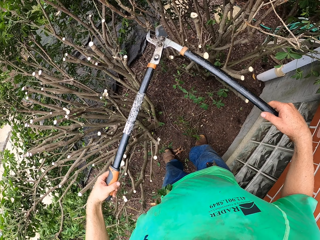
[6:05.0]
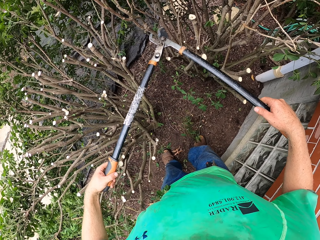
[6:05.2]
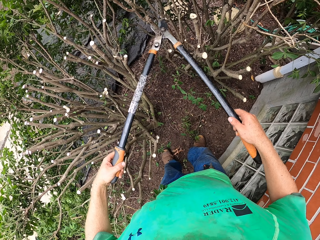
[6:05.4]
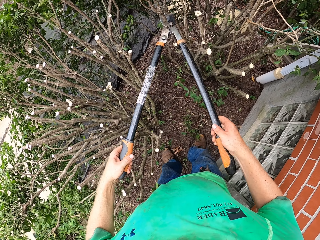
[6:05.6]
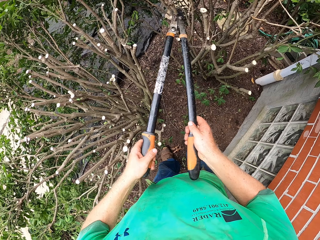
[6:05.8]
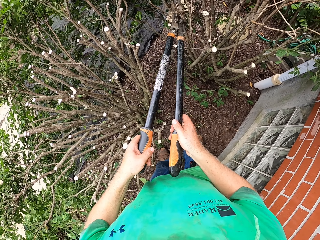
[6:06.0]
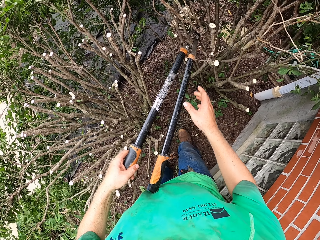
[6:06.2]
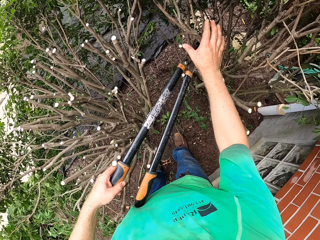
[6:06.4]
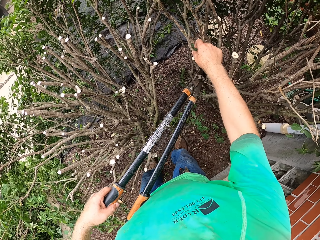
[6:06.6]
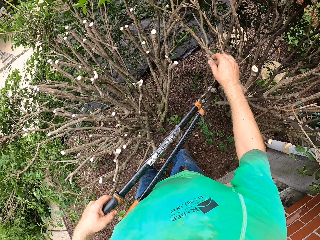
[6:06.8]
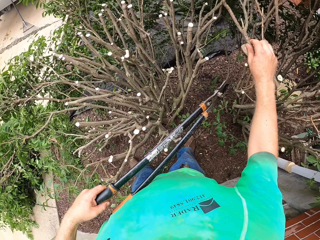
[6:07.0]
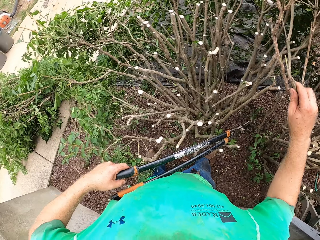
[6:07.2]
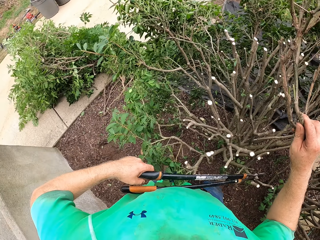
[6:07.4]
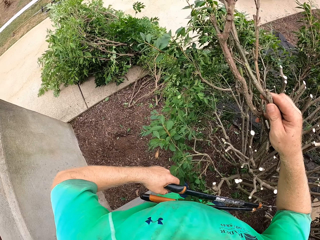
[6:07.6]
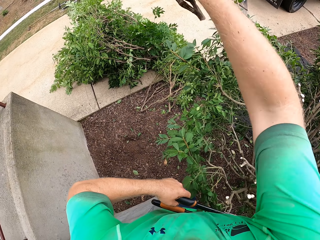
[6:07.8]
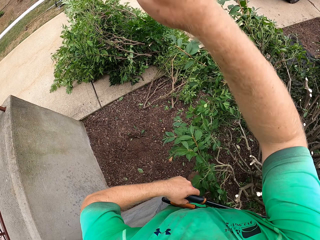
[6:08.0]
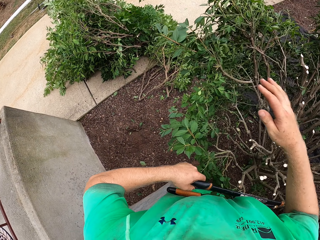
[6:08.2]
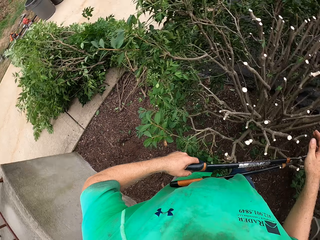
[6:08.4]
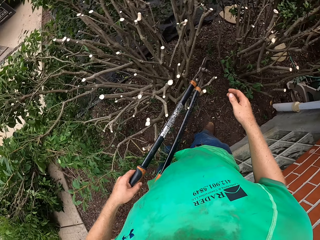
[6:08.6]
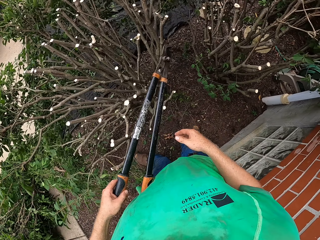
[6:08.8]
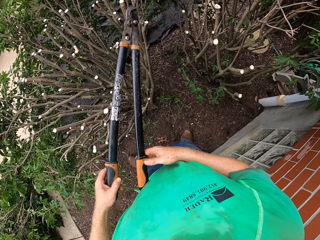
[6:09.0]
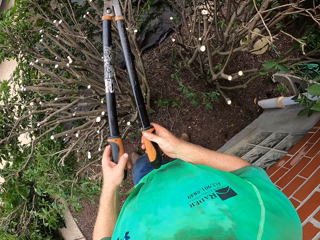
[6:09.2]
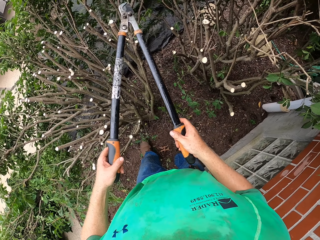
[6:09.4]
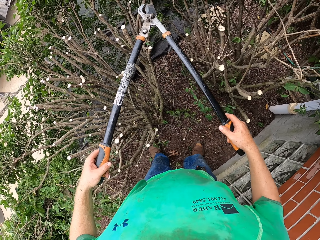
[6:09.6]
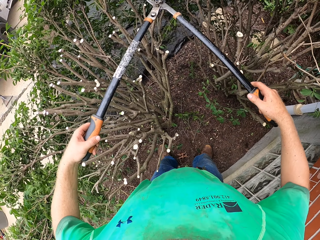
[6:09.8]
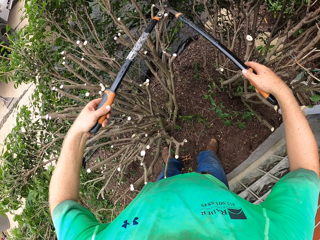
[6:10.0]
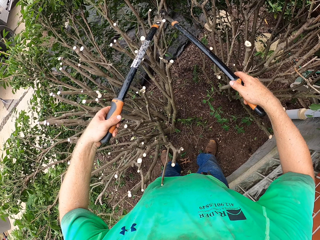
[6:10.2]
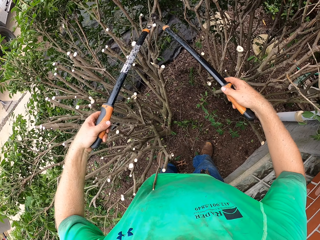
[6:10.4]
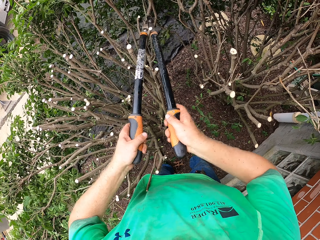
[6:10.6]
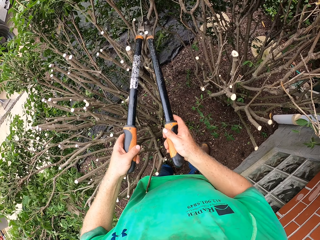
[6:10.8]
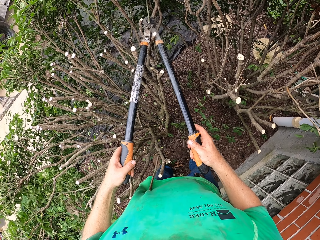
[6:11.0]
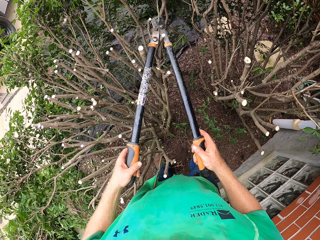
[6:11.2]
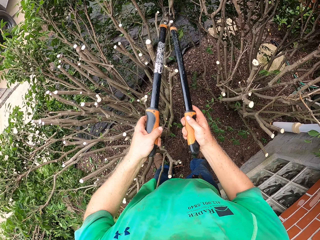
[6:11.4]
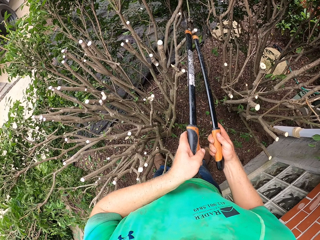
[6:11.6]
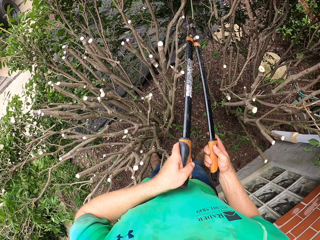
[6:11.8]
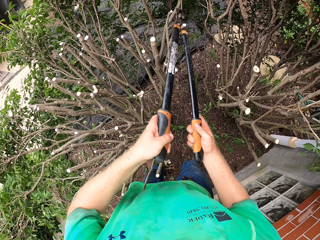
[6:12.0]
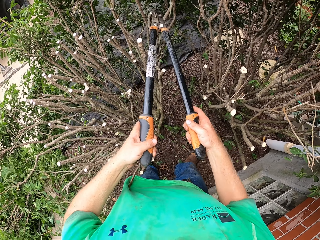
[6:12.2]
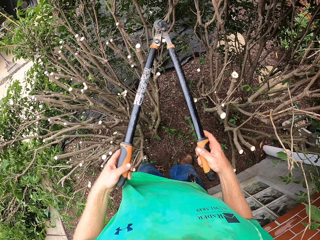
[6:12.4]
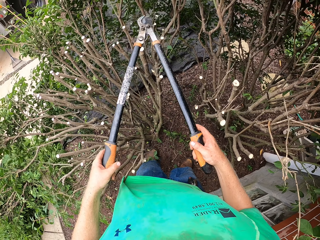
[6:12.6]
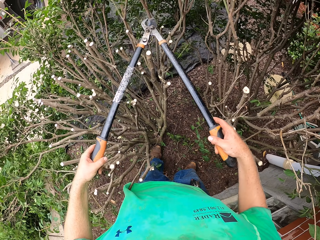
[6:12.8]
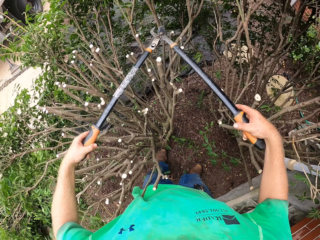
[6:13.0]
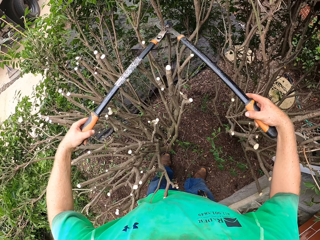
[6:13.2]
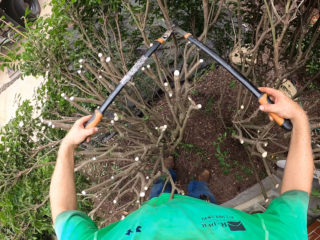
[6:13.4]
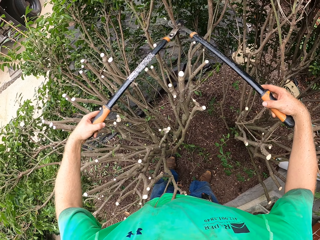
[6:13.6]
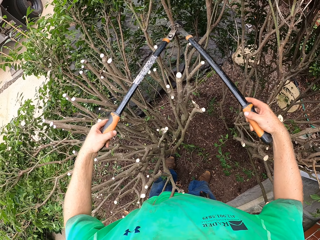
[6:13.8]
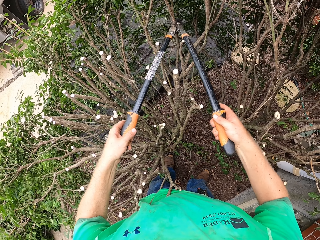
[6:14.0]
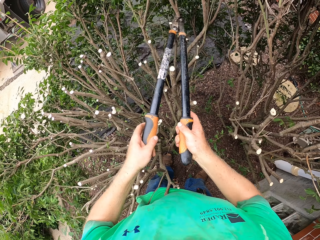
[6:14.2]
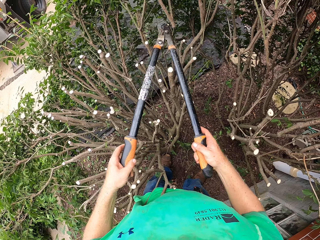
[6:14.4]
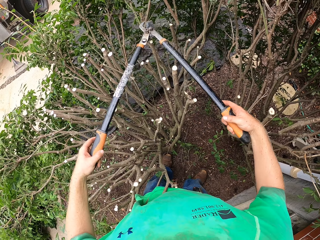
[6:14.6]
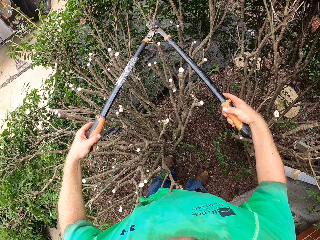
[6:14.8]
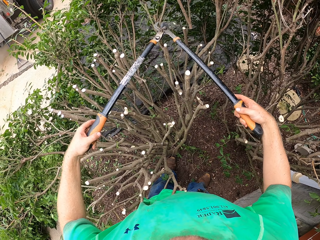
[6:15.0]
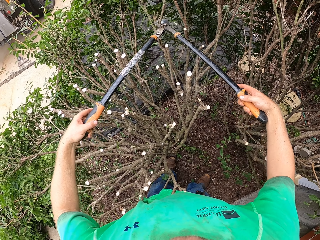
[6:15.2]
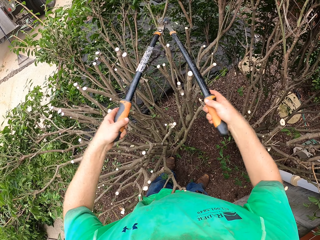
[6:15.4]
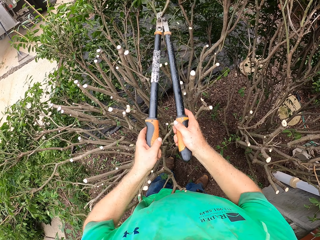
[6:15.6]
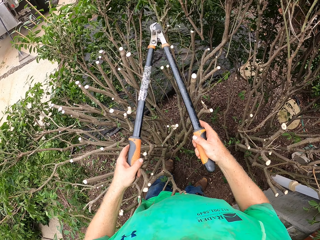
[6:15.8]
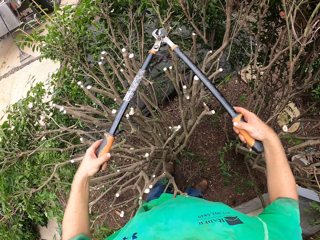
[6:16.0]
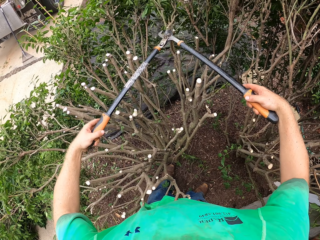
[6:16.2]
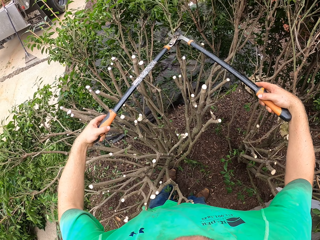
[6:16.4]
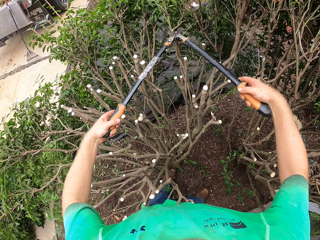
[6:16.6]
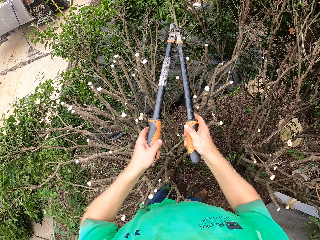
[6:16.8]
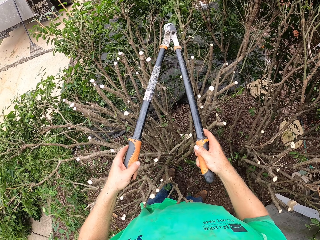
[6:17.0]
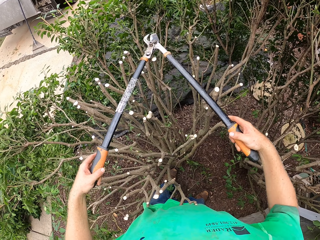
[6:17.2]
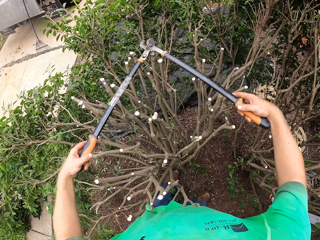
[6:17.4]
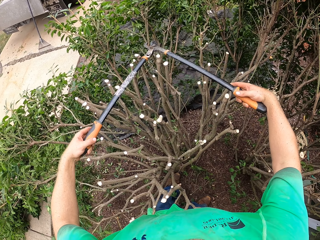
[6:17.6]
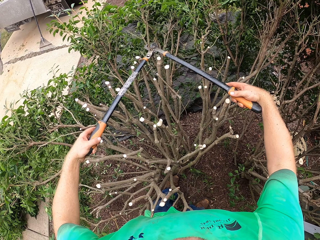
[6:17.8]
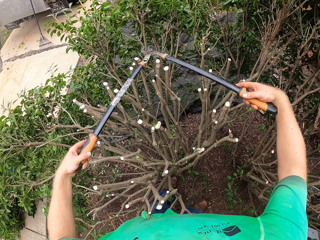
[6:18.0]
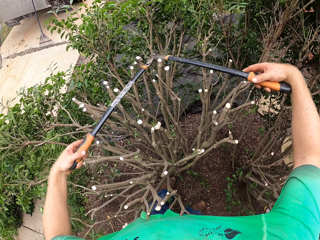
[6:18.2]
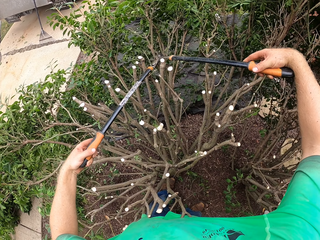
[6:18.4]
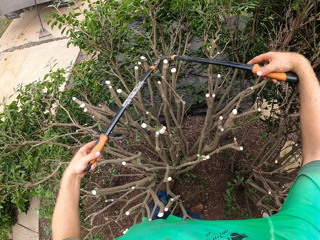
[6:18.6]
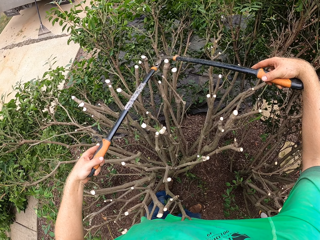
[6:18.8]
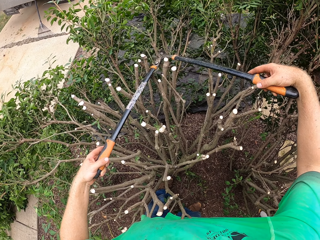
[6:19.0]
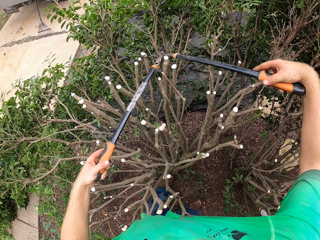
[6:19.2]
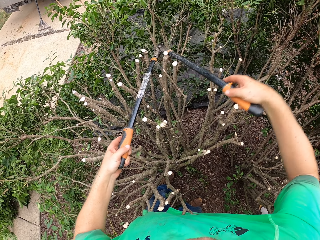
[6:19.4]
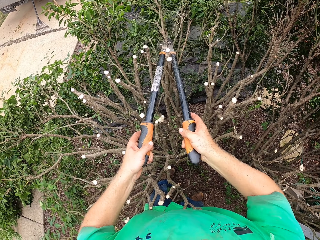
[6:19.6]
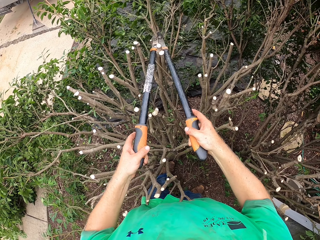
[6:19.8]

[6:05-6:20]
The camera wearer cuts a tree branch with the hedge shear or branch cutter in both hands. He picks up the tree branch with his right hand. He throws the tree branch on the pile of tree branches on the floor with his right hand. He cuts a branch with the branch cutter. He cuts a tree branch with the hedge shear in both hands.

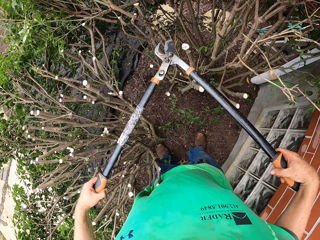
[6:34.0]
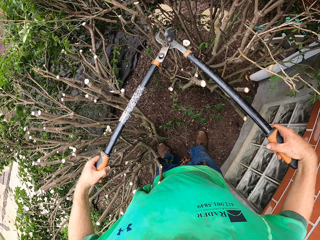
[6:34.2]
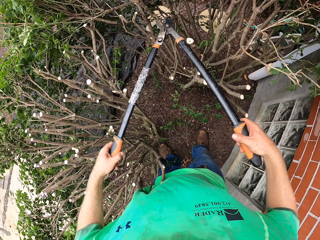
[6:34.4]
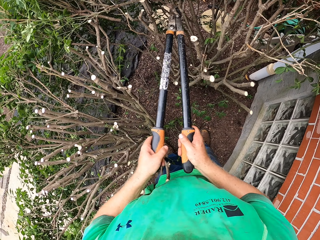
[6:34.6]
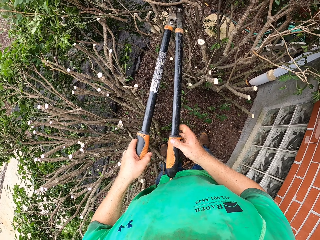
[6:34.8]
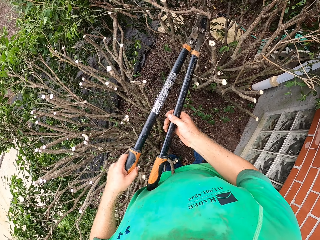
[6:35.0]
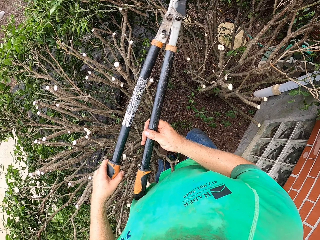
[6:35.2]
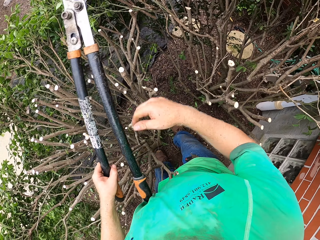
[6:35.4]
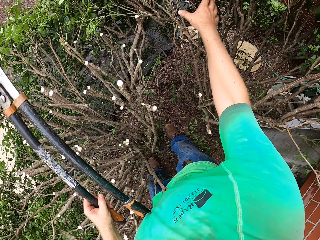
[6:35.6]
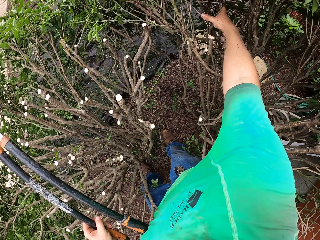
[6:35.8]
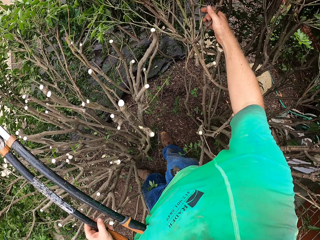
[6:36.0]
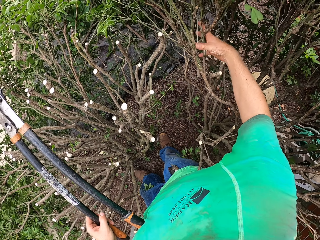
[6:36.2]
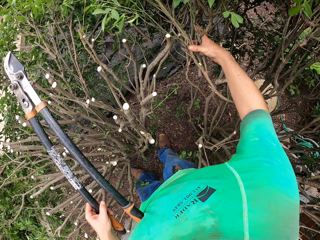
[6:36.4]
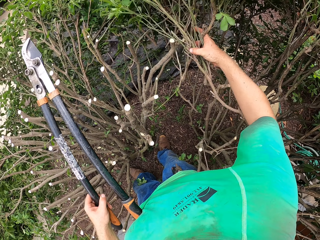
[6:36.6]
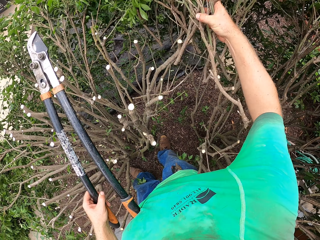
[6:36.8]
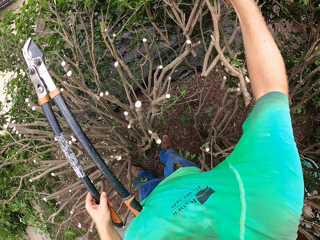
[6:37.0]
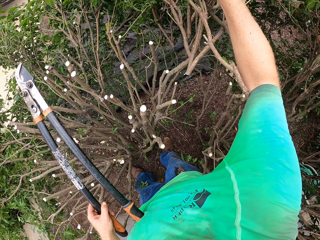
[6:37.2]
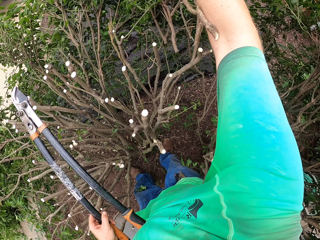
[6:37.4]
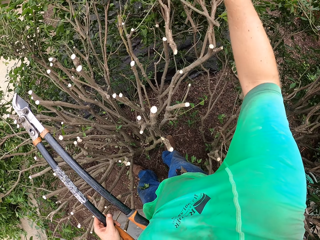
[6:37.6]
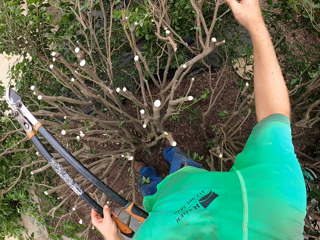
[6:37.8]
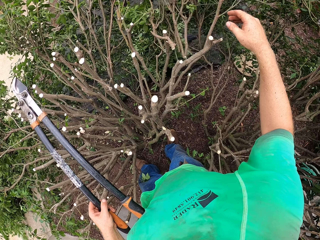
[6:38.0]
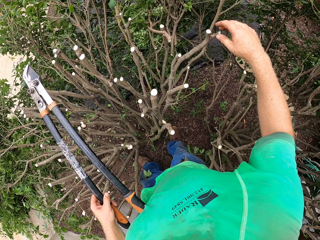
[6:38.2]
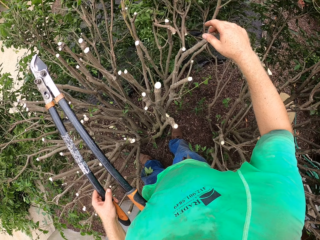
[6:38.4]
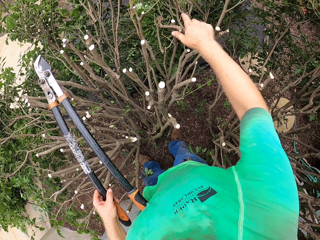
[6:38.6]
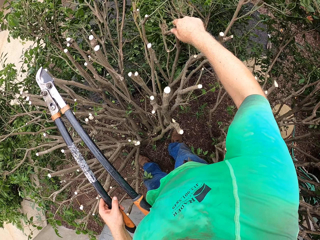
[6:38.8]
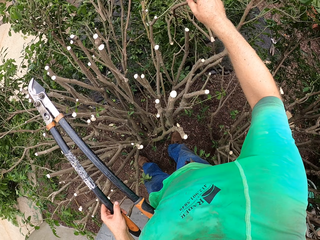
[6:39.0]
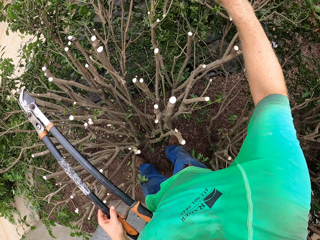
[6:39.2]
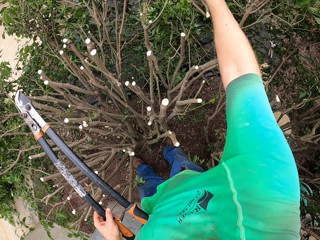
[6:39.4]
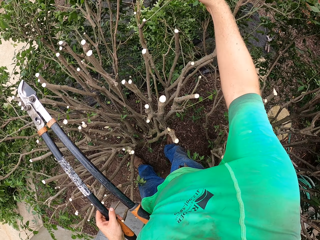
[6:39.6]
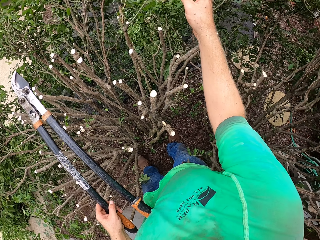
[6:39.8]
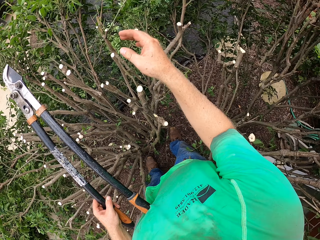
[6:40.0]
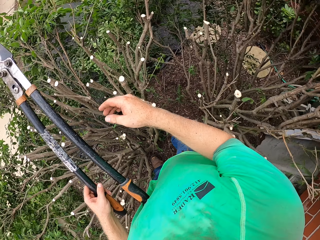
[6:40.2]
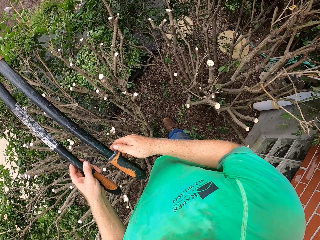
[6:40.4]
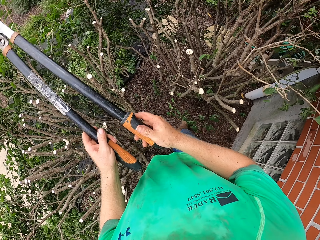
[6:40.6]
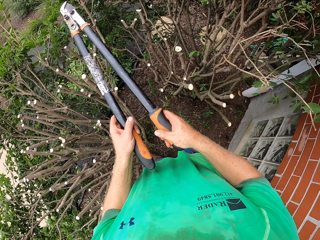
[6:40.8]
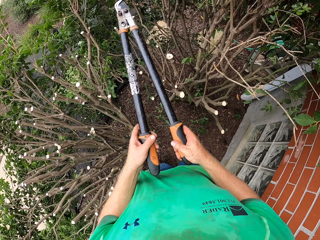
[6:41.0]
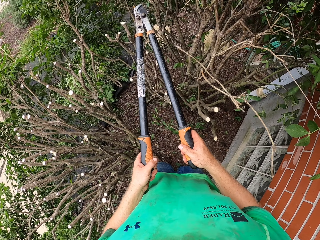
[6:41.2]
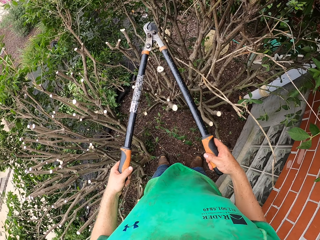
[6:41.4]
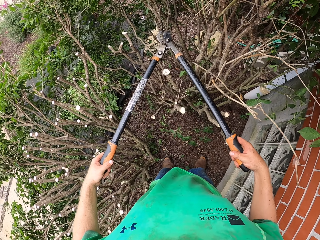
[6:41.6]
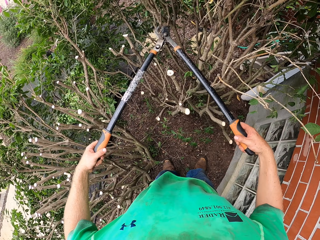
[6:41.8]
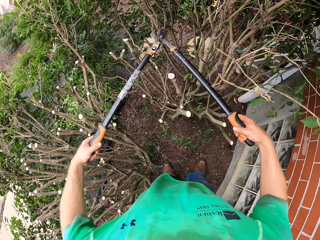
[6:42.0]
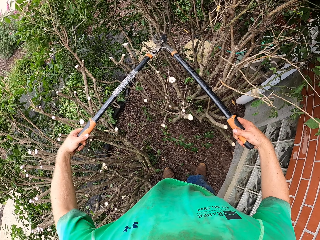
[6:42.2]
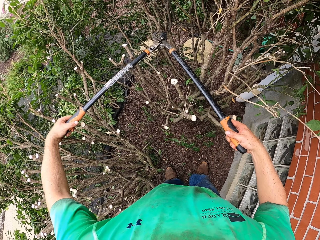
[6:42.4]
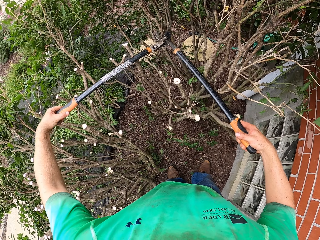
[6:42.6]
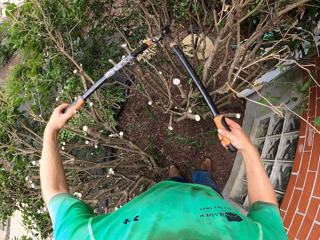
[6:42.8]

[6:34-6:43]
The camera wearer picks up the tree branch with his right hand. He throws the tree branch on the pile of tree branches on the floor with his right hand. He cuts branches with the branch cutter.
